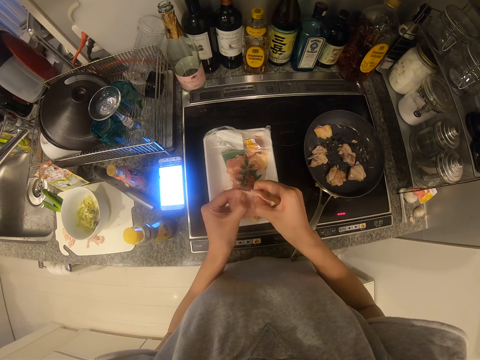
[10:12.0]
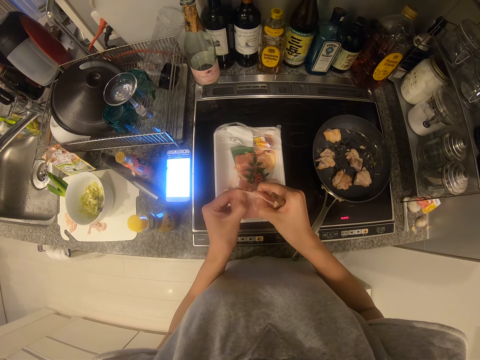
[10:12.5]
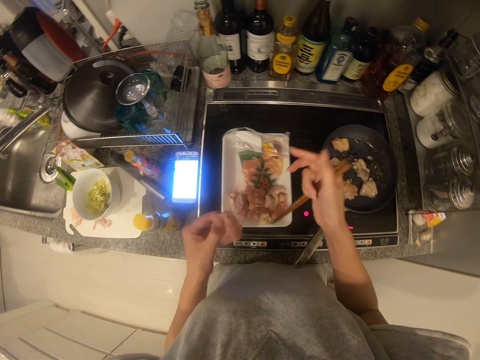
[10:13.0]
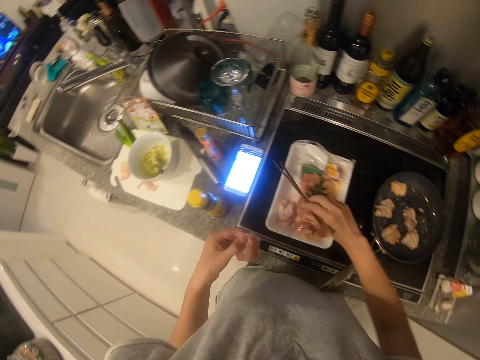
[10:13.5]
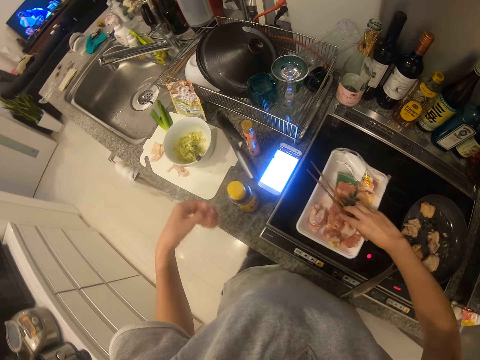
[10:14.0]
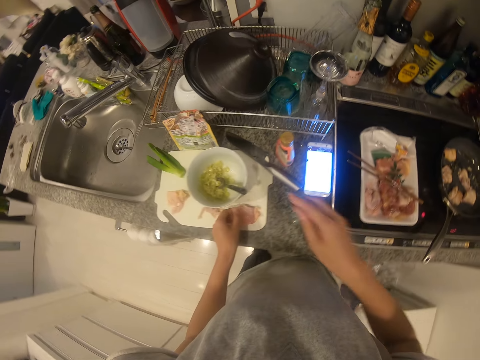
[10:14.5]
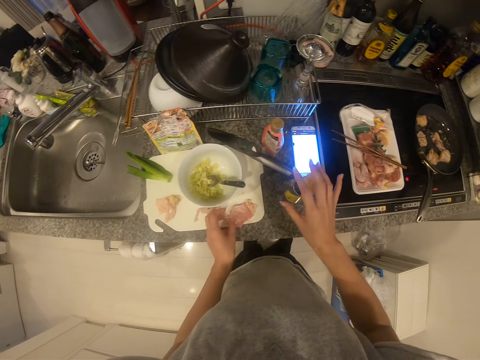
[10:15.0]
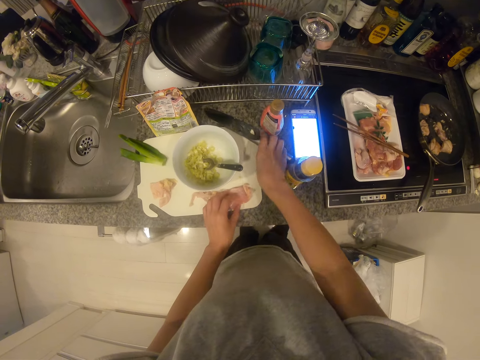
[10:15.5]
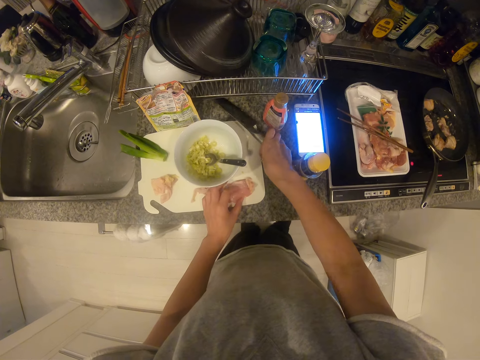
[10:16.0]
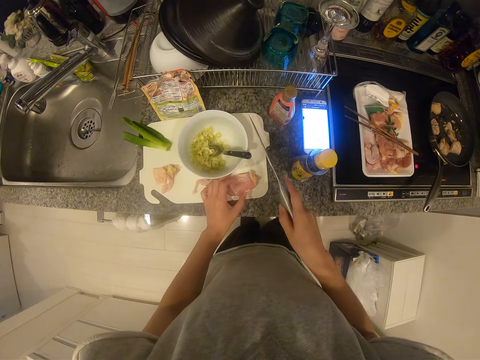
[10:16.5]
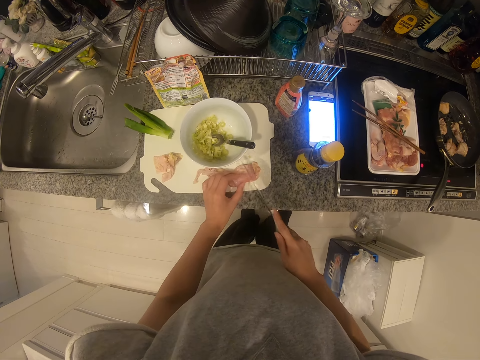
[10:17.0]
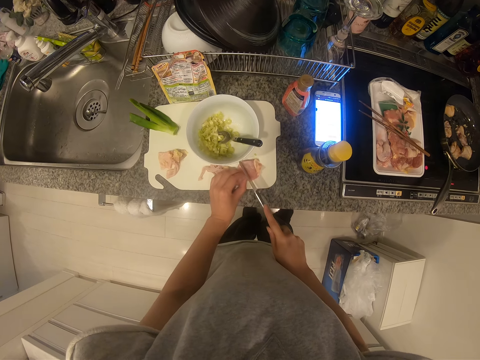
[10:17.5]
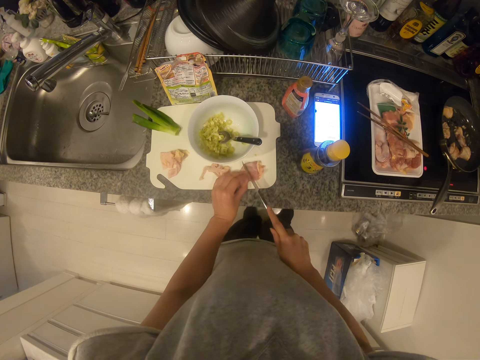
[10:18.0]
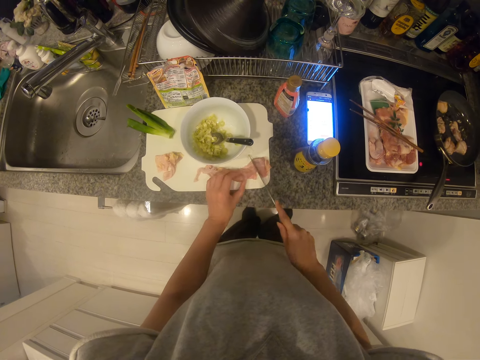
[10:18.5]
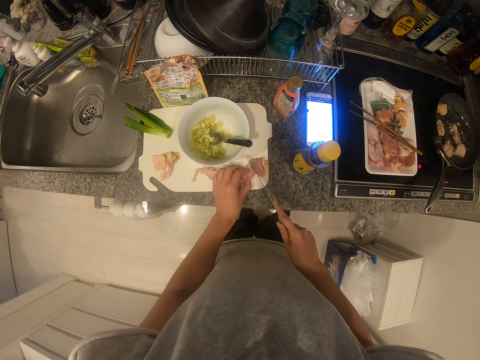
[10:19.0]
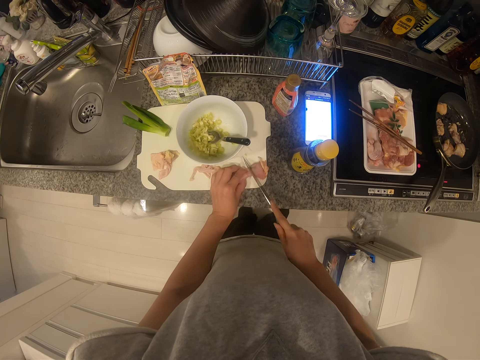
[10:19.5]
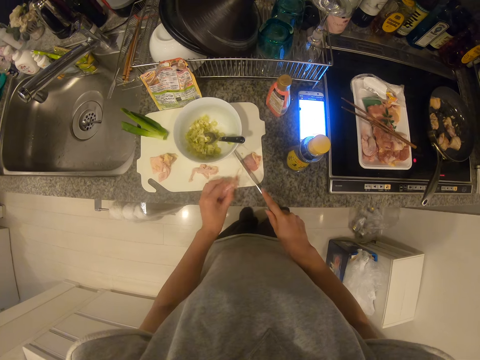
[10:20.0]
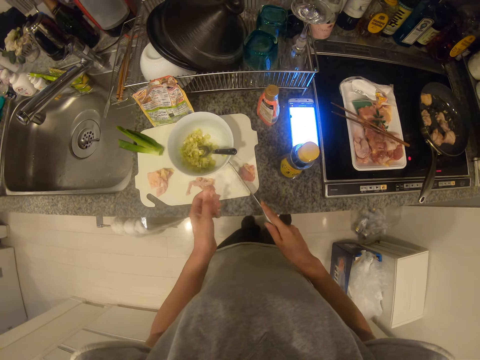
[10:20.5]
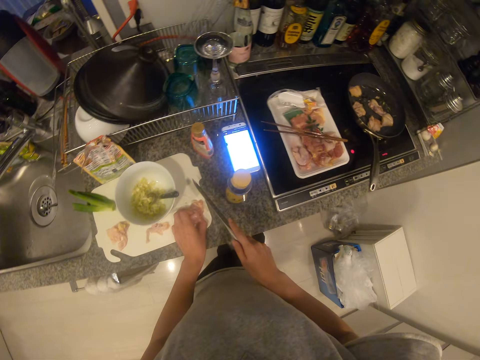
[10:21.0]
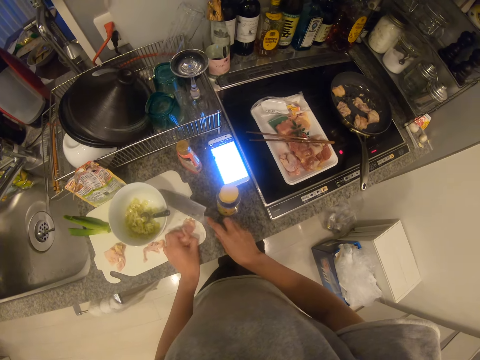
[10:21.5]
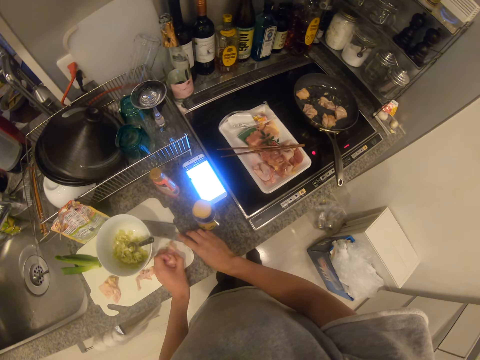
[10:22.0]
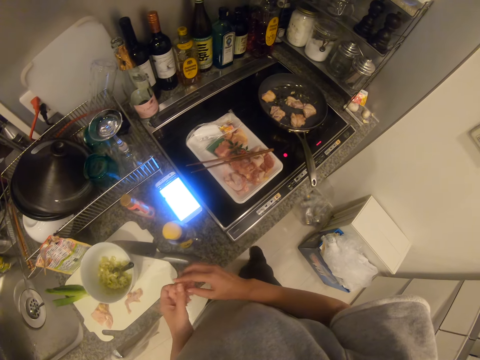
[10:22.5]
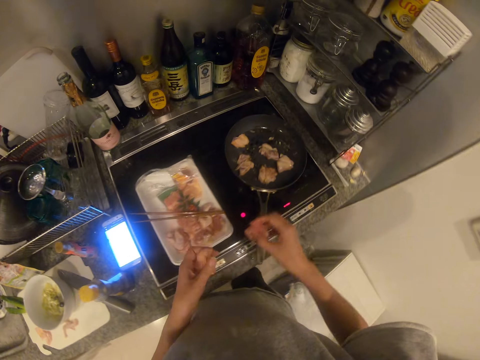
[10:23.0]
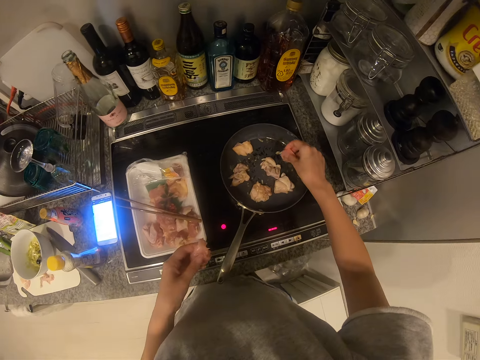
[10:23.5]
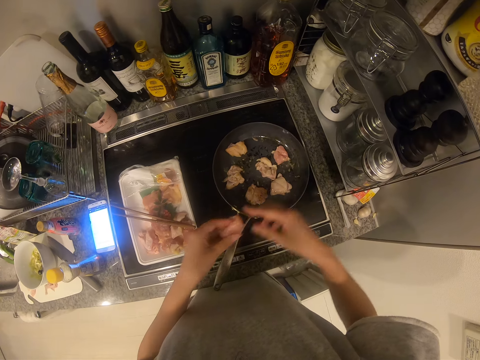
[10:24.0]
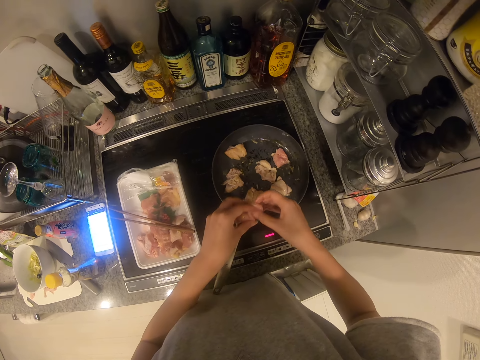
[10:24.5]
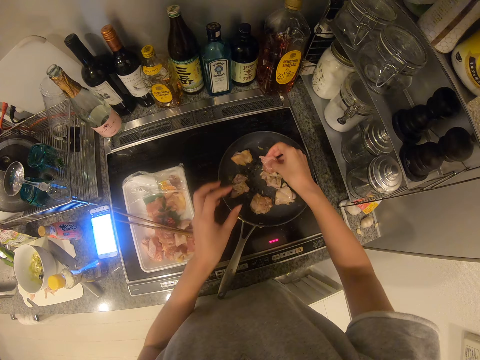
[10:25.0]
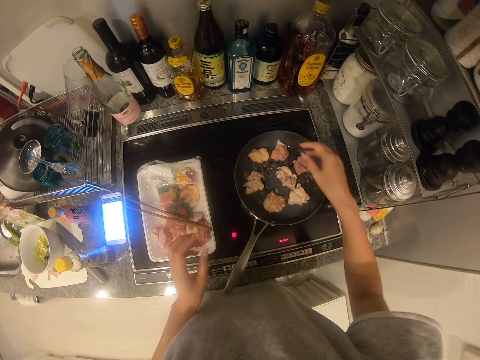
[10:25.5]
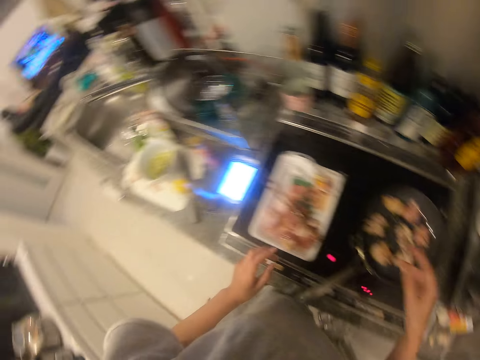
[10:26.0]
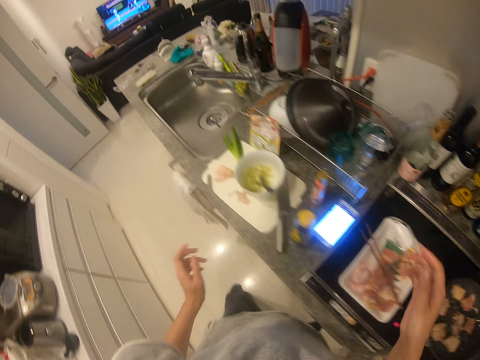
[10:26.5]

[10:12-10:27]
The camera wearer straightens it. She drops the chopstick on the pack of meat. She drops the meat on the tray. She touches a bottle with her right hand. She picks up a knife with her right hand. She cuts the meat with the knife. She picks a piece of the meat with her right hand. She picks another piece of the meat with her right hand. She drops the knife on the tray. She drops the meat in the pan. She drops it again.

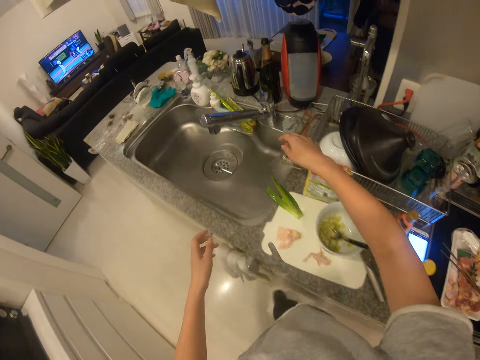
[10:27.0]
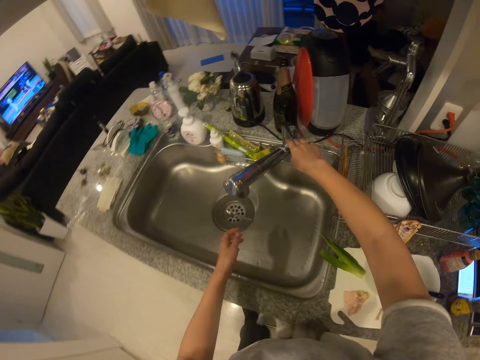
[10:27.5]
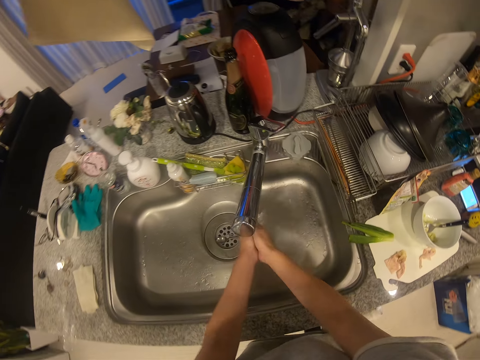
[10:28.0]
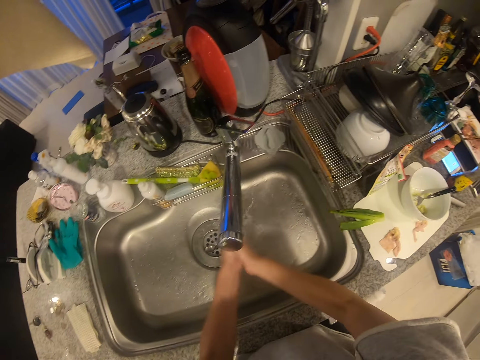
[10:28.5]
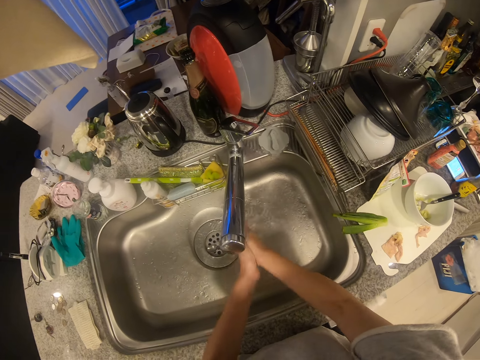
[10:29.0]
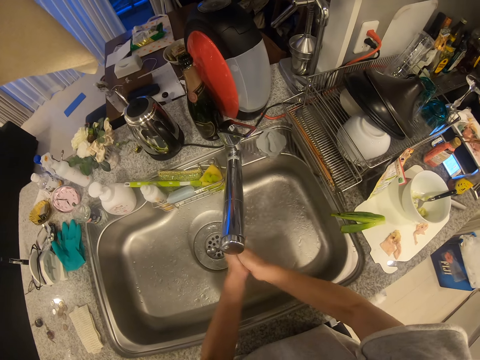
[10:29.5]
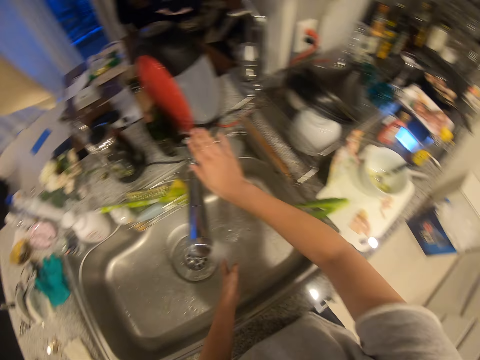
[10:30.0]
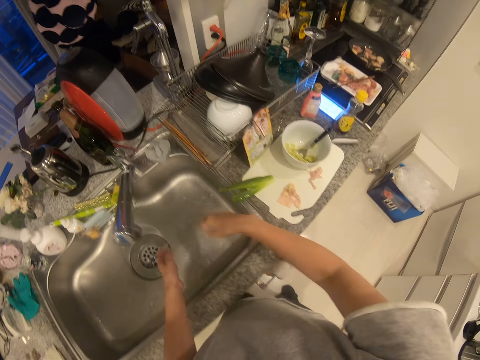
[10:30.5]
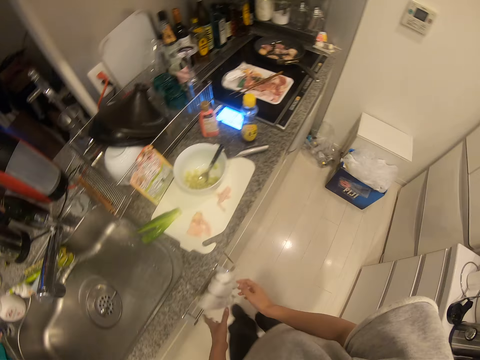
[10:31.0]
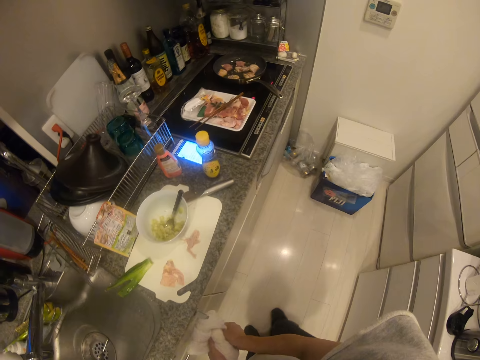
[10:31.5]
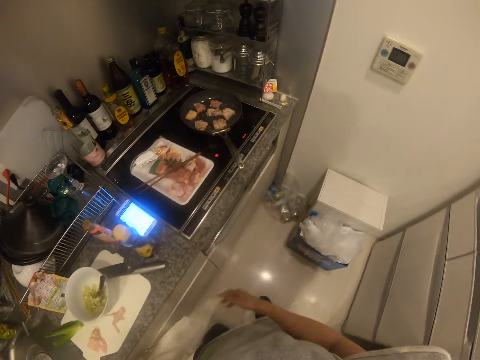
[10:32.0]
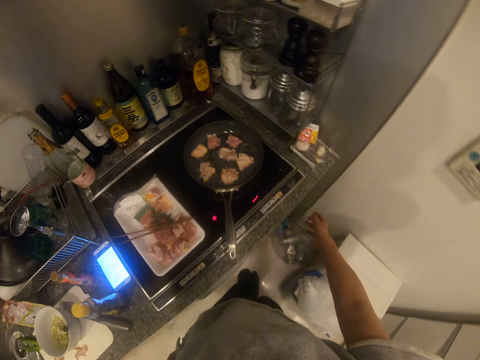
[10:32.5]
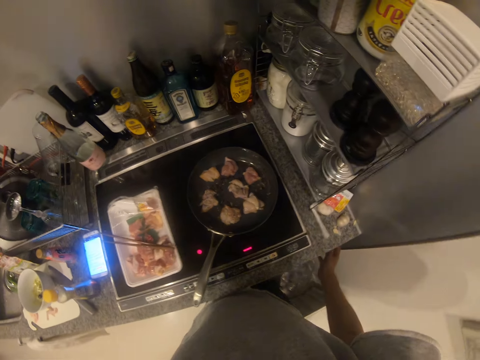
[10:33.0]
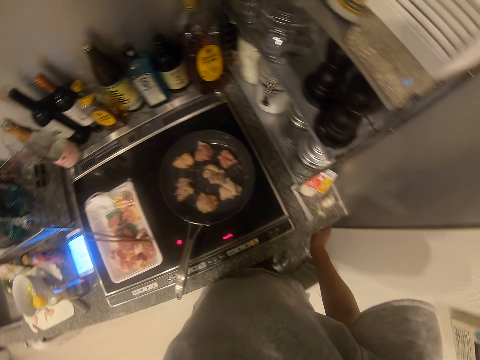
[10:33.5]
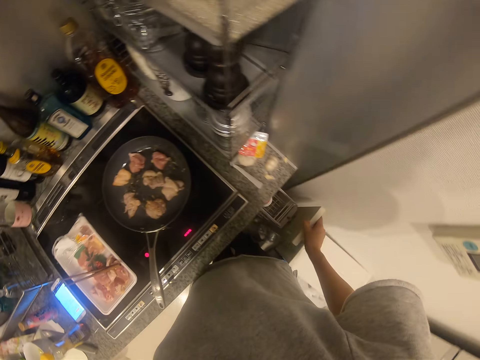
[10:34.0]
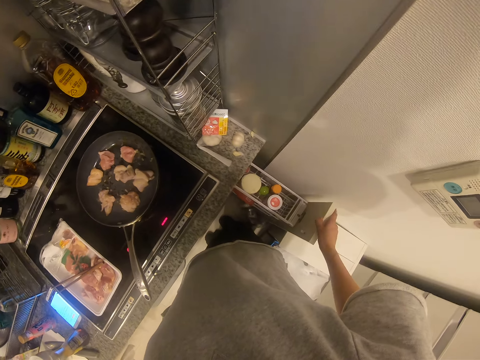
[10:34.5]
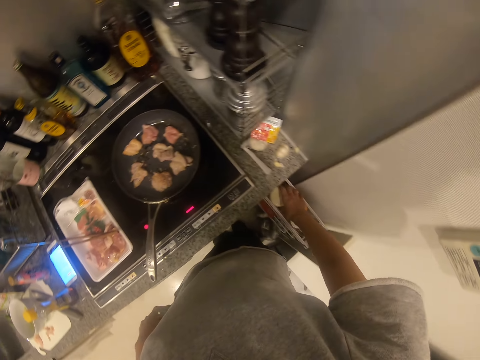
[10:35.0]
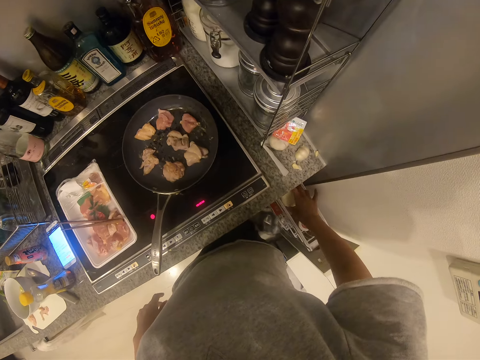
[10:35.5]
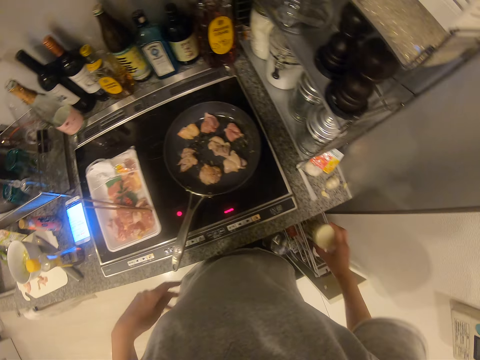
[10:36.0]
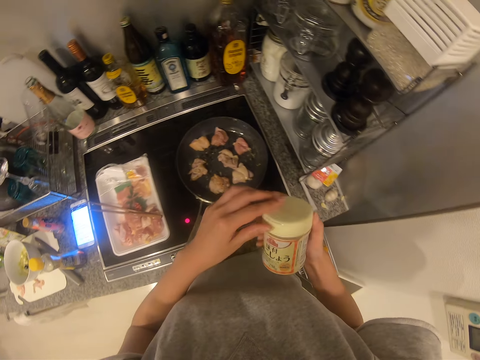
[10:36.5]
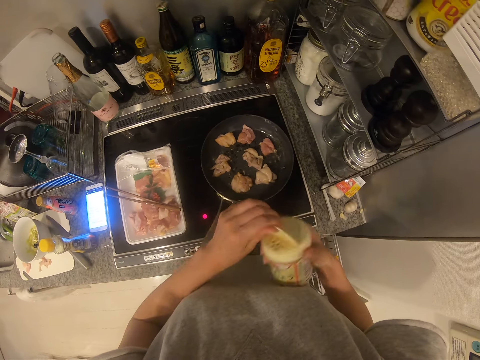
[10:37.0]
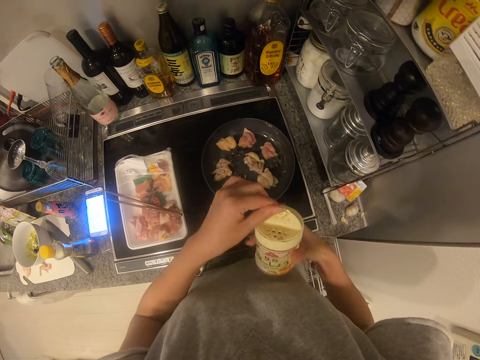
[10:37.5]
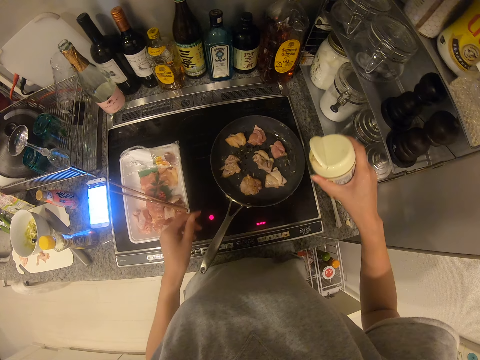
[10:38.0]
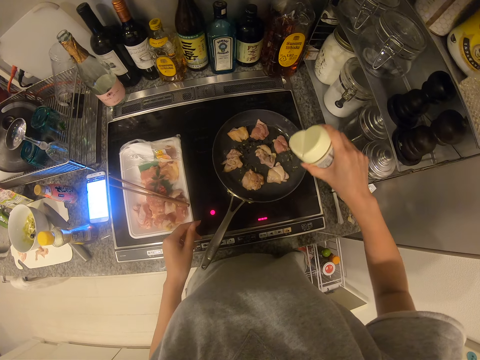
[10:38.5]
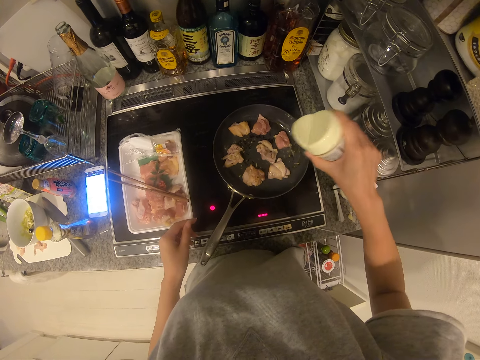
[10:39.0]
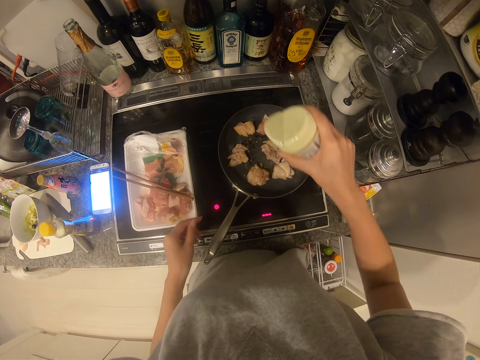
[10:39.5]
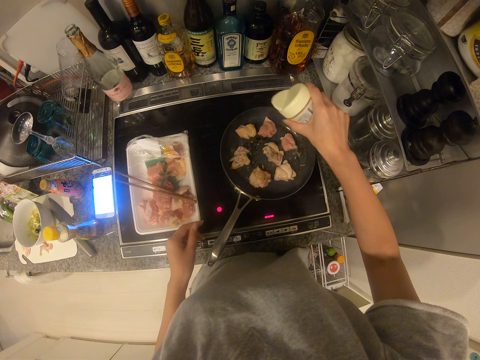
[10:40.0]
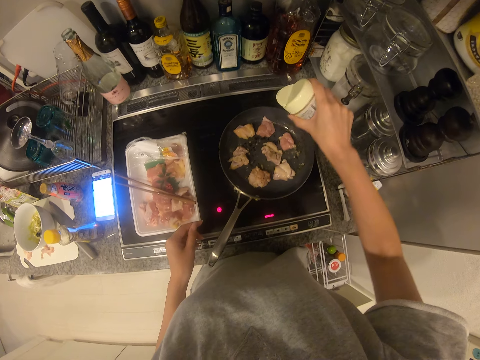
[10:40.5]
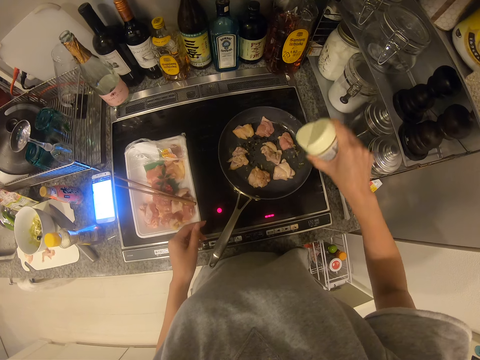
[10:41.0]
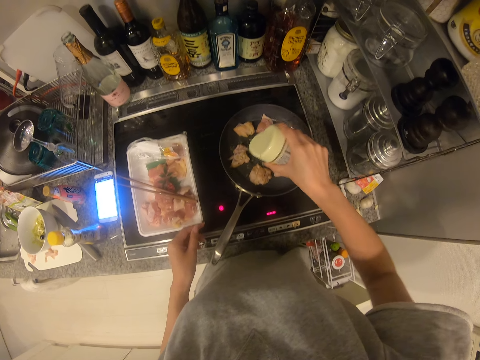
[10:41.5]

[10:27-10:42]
The camera wearer turns on a tap. She washes her hand. She turns off the tap. She wipes her hand with the napkin. She opens a drawer with her right hand. She picks a can from the drawer with her right hand. She opens the can with her left hand. She pours some thyme on the meat.
